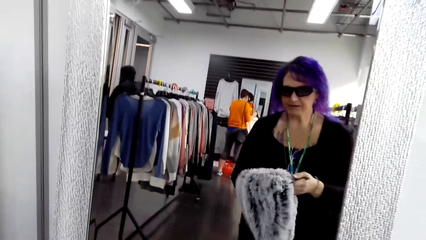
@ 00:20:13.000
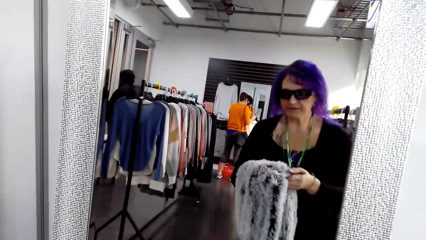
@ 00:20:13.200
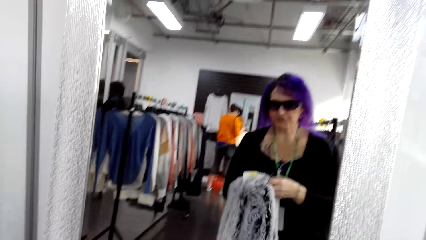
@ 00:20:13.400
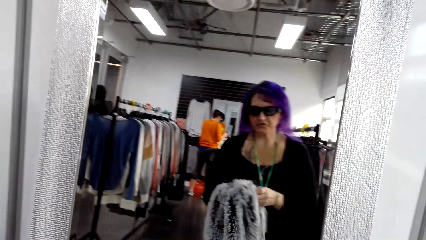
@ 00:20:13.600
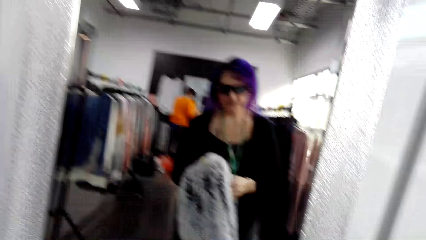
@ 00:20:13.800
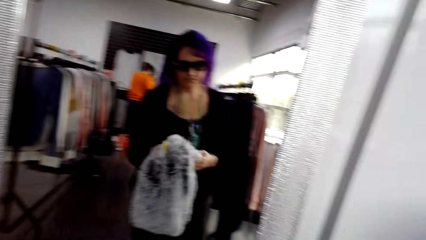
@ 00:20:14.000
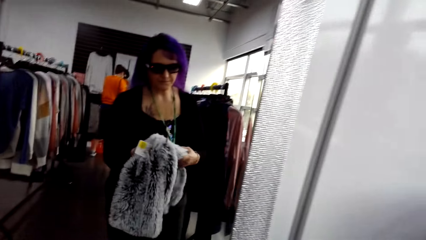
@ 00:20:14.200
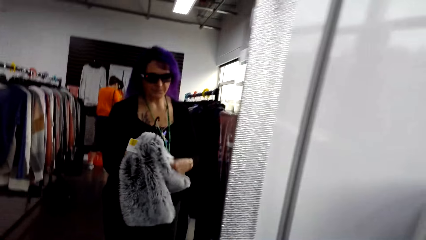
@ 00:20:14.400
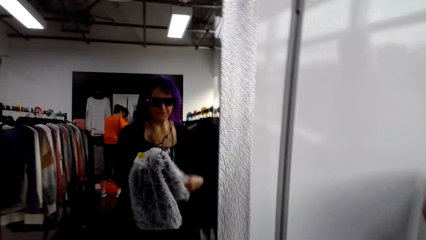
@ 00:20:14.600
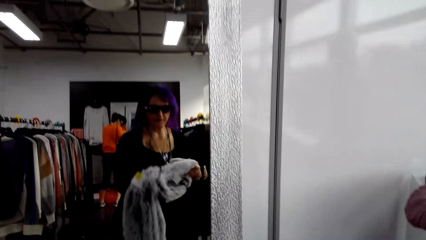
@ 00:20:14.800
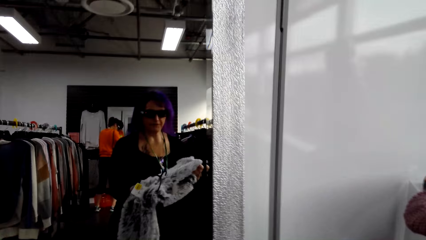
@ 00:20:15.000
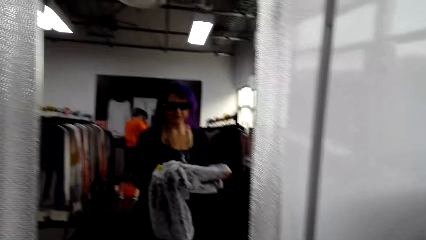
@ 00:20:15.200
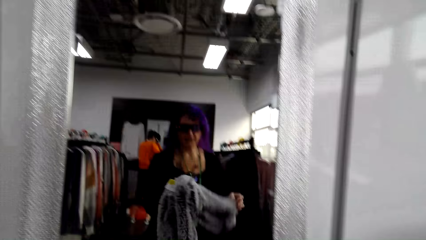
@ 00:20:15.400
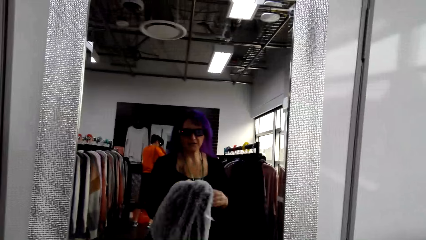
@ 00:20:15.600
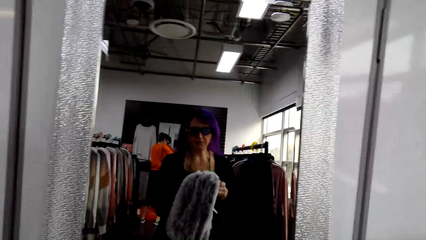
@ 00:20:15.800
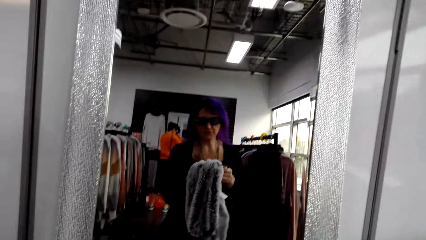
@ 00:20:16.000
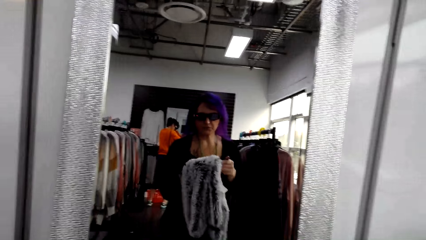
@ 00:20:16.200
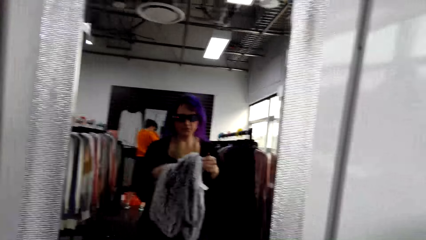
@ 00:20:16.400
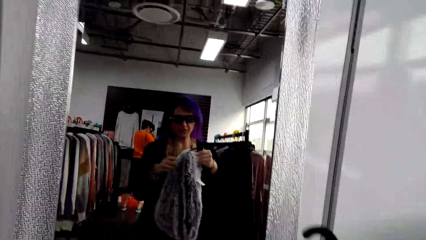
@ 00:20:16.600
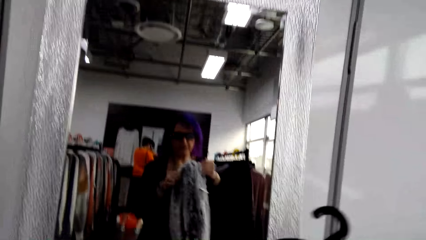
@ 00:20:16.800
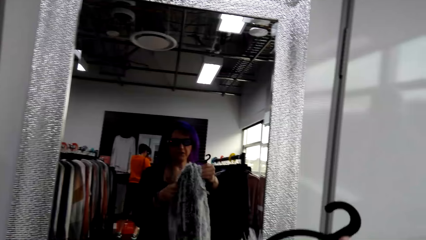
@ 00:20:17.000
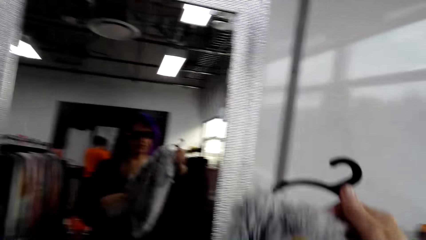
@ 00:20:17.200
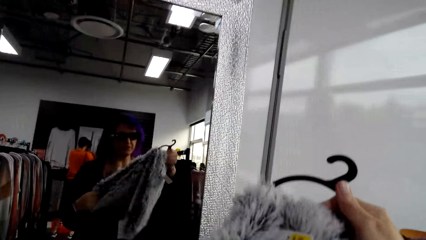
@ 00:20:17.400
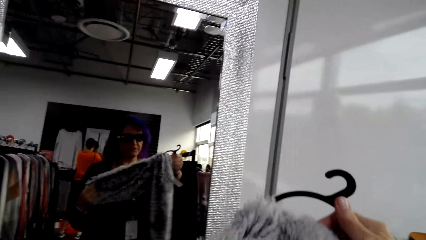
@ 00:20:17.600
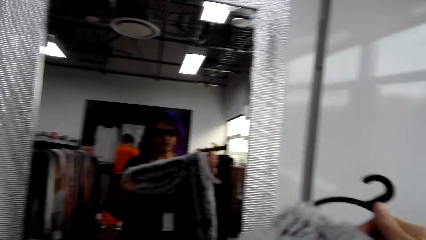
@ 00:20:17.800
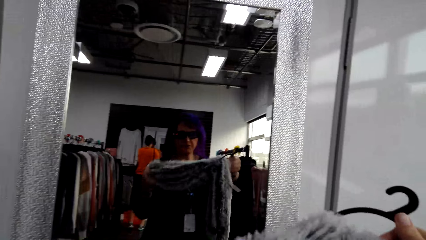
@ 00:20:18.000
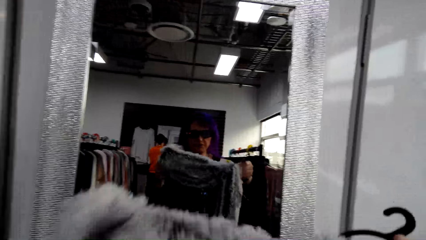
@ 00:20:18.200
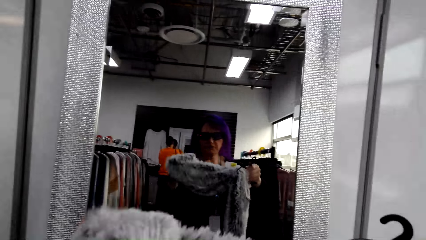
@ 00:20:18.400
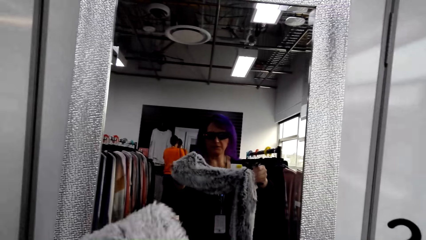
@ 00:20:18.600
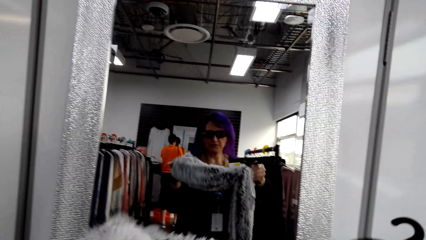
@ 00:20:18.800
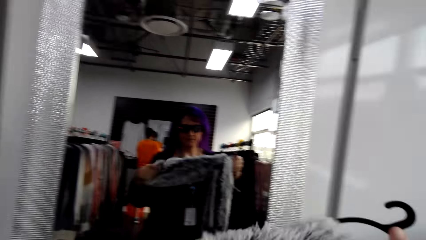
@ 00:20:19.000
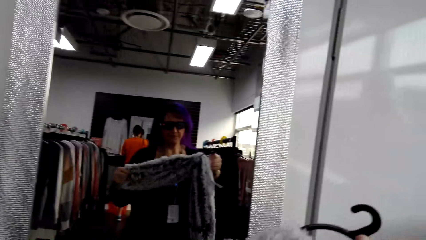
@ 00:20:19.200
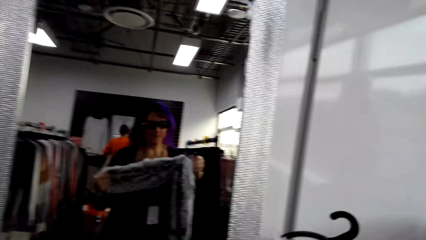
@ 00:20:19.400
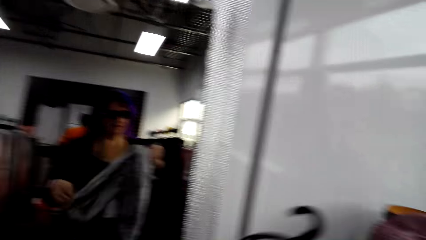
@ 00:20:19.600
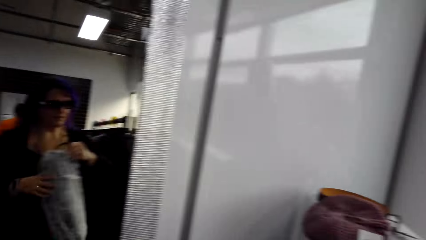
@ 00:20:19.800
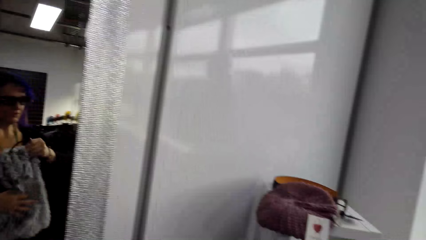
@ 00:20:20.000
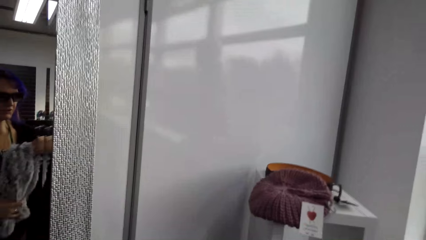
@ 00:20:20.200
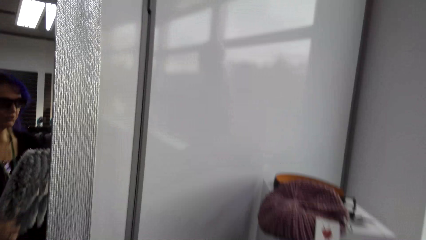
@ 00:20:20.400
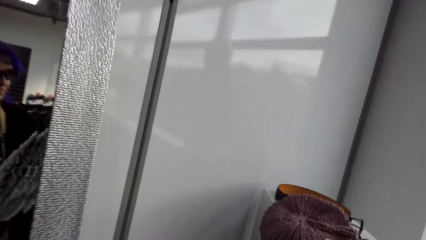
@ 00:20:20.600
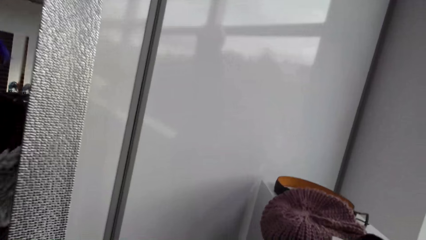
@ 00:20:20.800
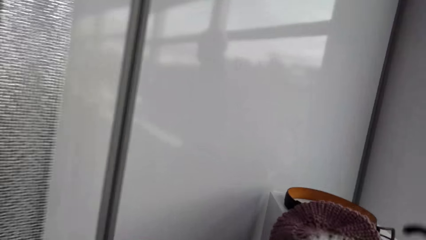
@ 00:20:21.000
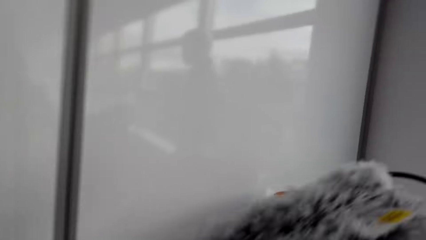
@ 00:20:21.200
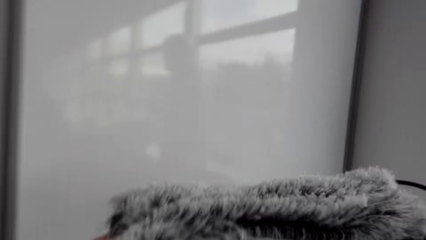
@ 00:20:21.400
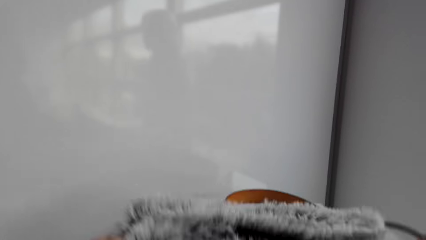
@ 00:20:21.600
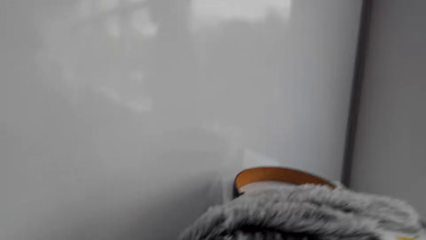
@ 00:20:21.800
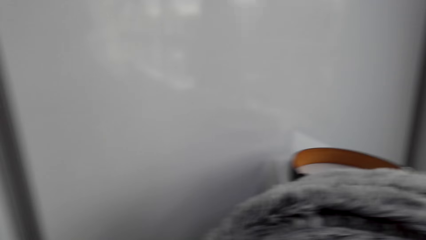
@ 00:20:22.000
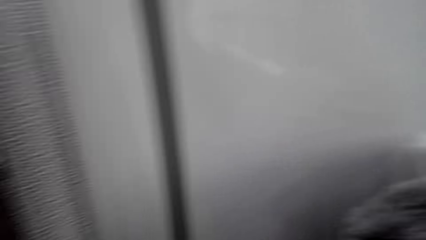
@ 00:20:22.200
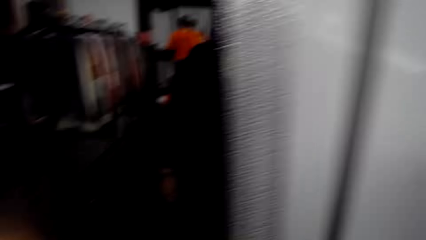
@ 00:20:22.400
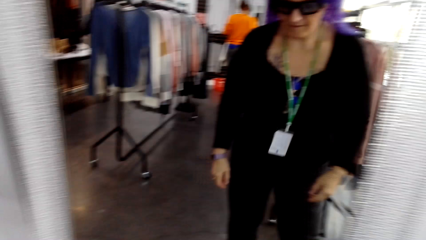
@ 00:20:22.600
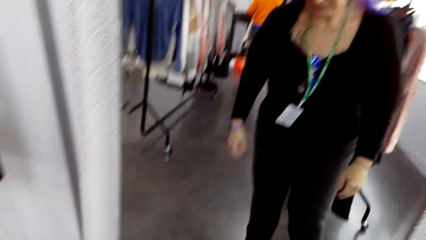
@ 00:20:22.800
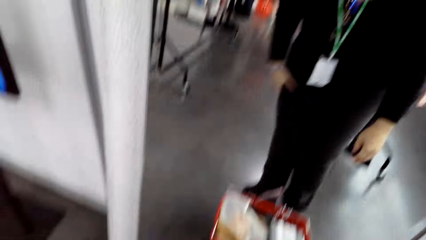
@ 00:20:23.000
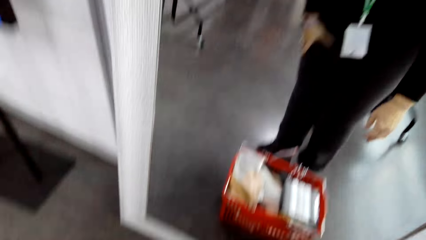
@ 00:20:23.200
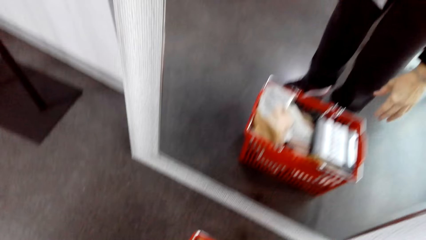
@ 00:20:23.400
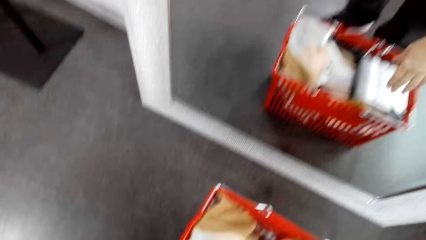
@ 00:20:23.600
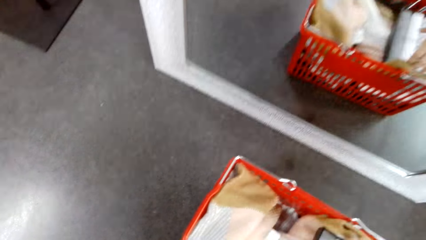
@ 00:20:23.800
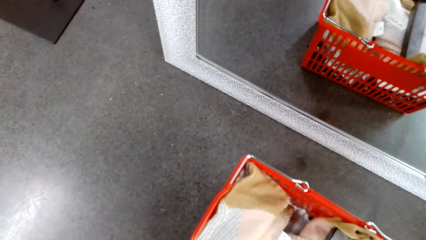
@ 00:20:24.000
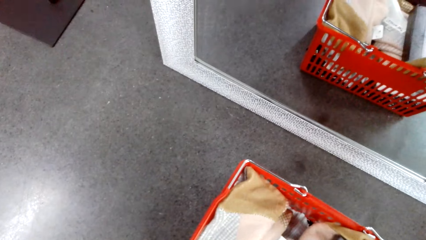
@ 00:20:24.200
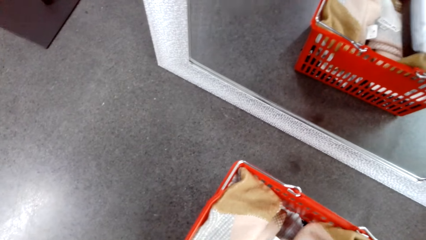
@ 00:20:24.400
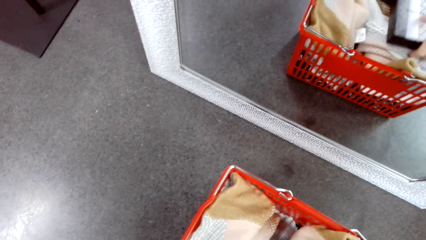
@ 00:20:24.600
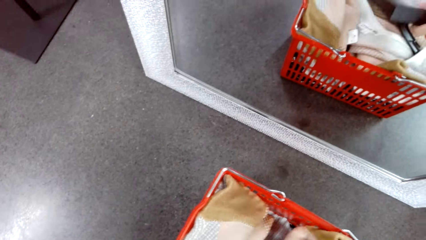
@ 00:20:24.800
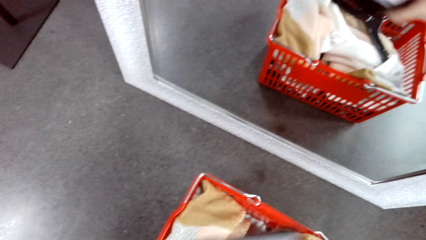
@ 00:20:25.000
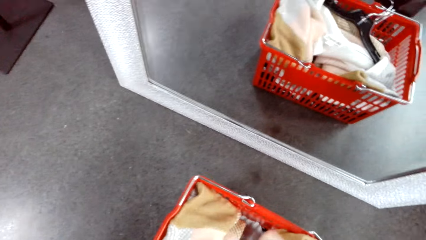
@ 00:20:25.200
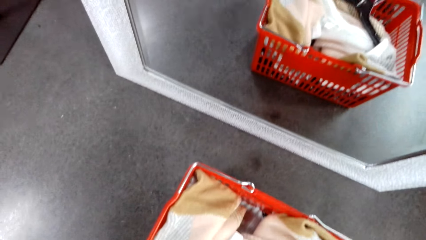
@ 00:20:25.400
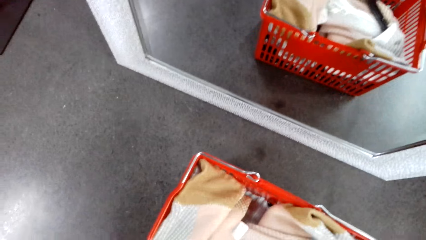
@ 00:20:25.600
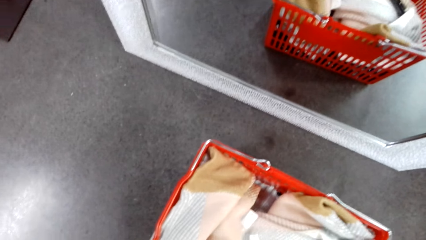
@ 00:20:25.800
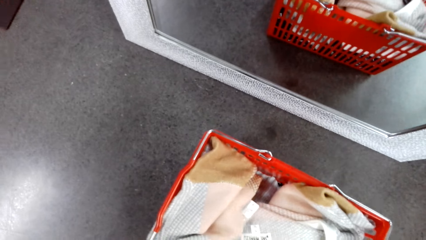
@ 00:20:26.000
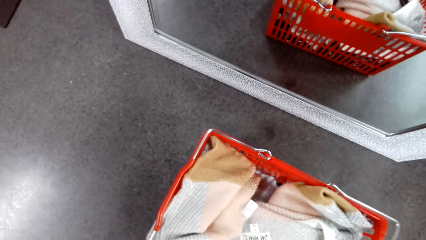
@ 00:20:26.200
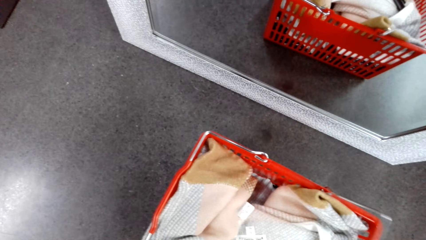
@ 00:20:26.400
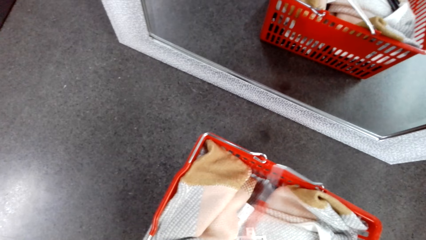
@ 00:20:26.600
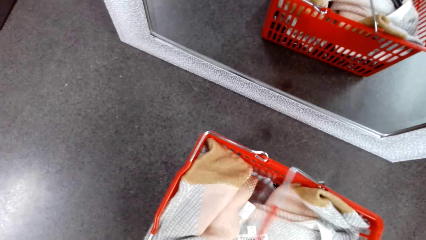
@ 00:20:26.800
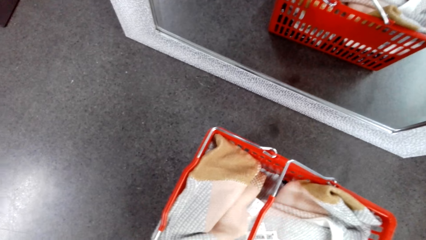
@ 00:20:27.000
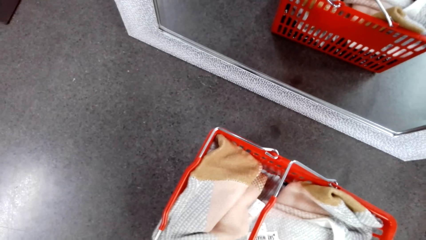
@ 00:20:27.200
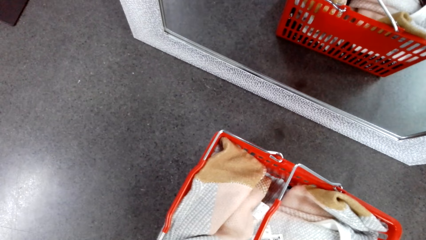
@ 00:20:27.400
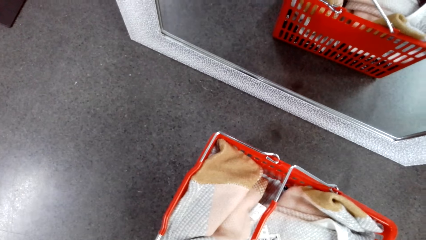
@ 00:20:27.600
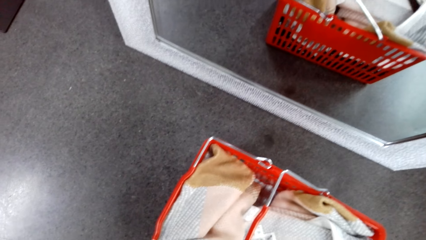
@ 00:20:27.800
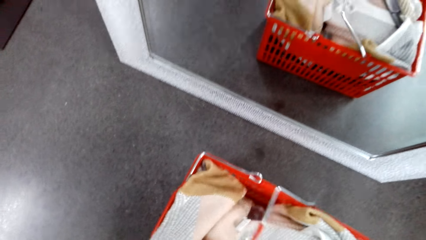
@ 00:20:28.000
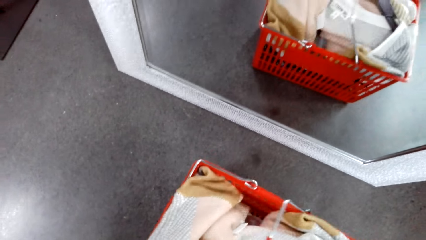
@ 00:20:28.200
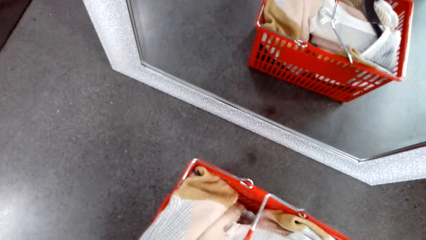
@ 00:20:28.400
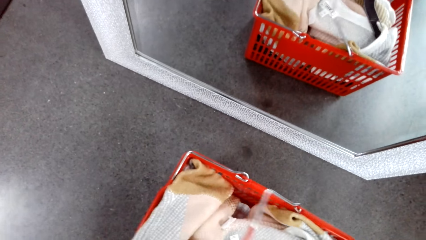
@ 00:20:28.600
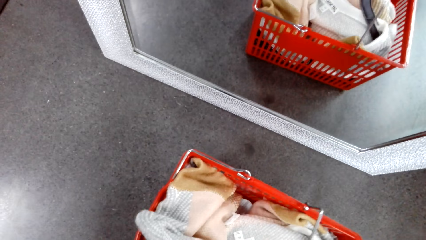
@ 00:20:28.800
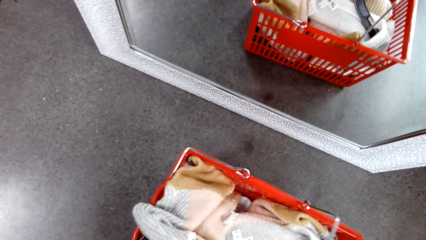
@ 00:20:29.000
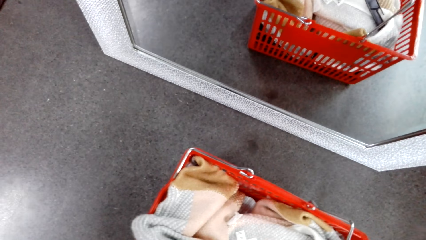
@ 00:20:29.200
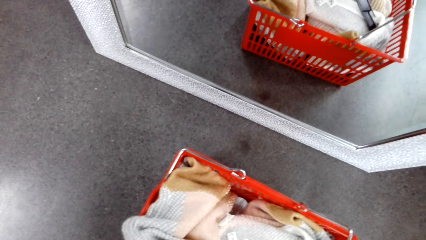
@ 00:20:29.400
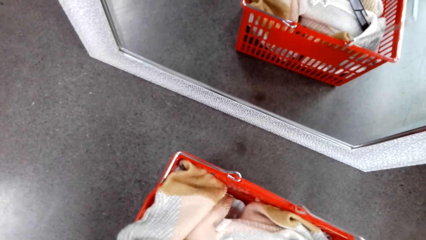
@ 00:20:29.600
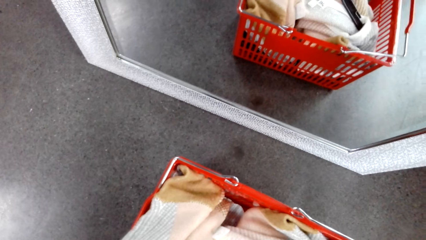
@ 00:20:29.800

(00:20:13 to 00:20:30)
The camera wearer touches the scarf. They put the scarf down. They pick up something in the basket. They adjust the basket.
